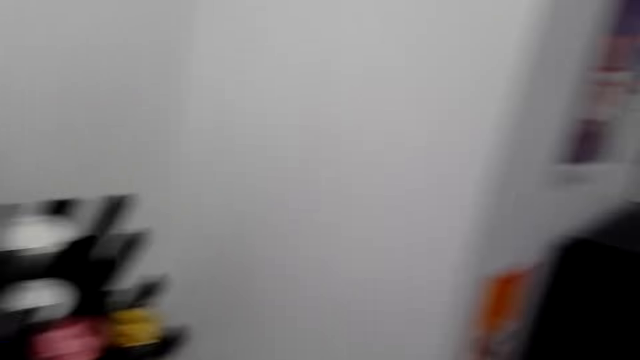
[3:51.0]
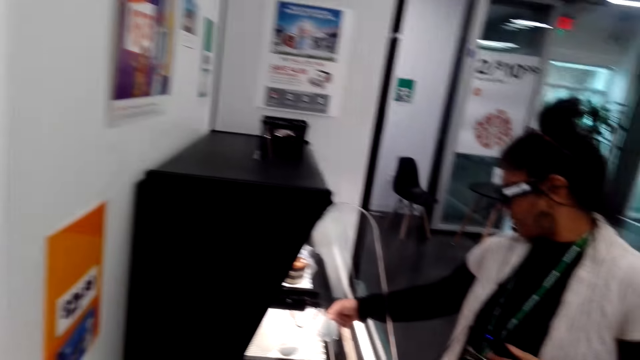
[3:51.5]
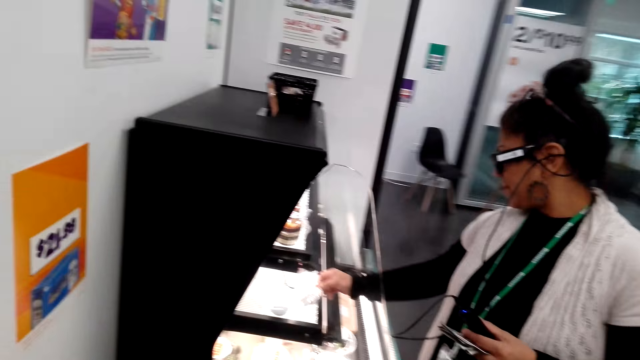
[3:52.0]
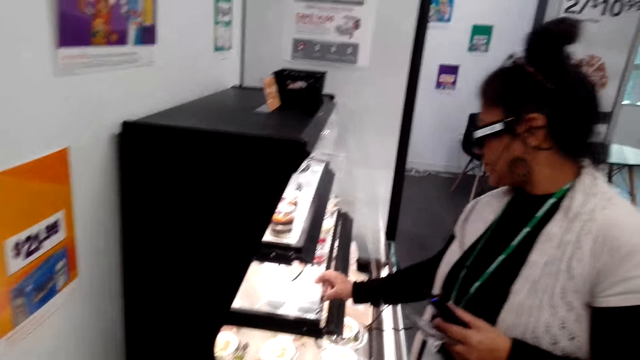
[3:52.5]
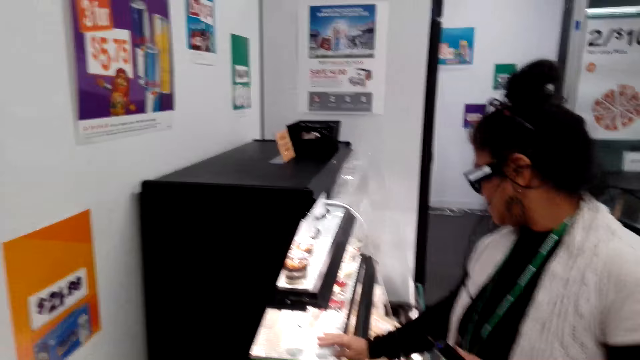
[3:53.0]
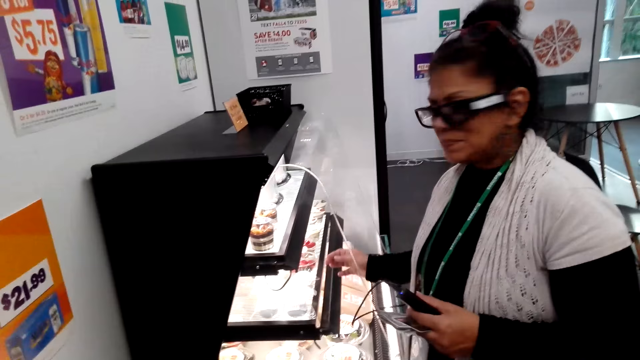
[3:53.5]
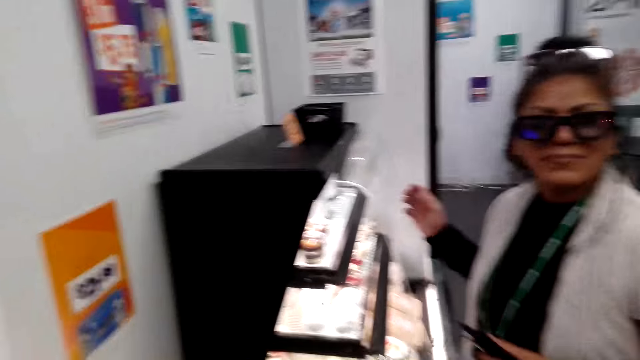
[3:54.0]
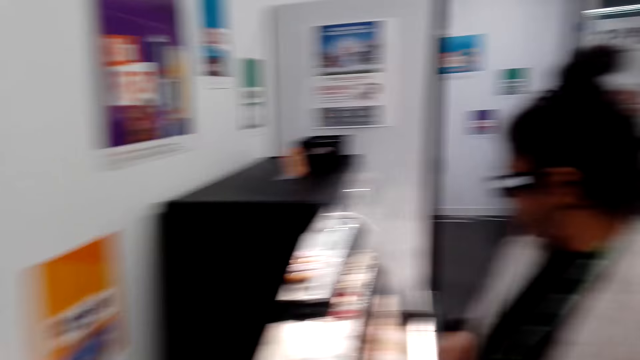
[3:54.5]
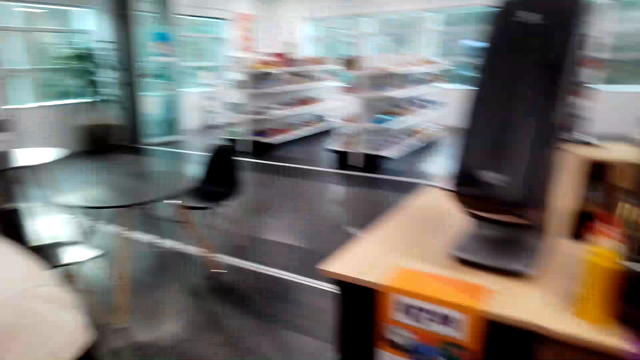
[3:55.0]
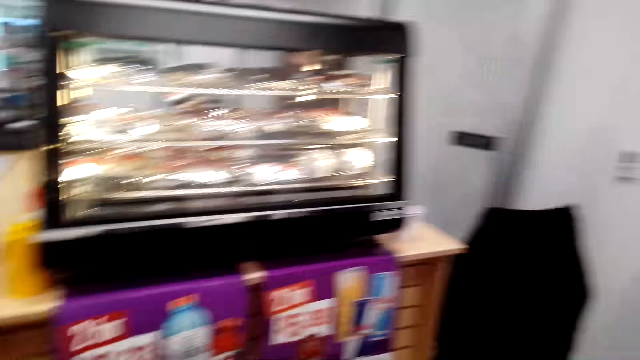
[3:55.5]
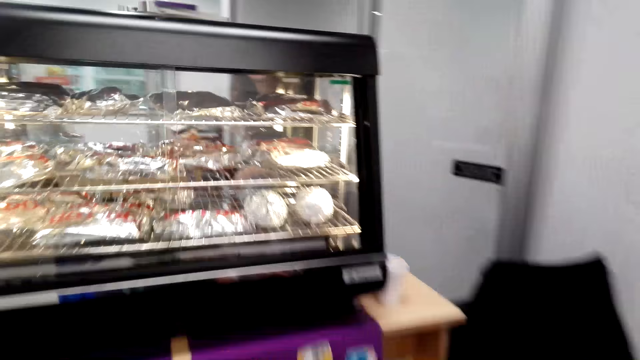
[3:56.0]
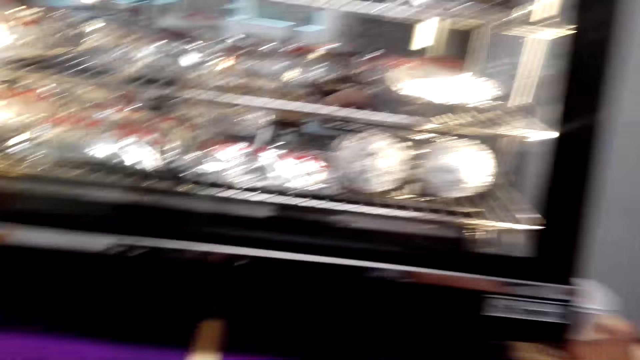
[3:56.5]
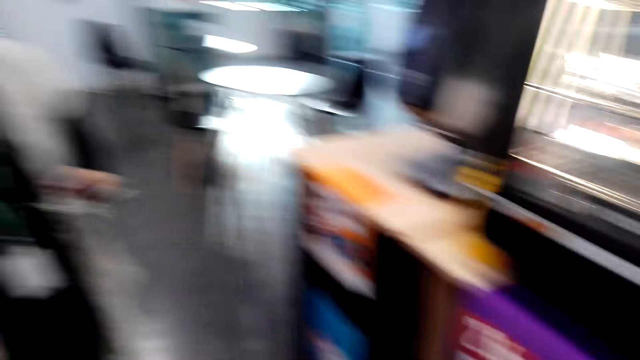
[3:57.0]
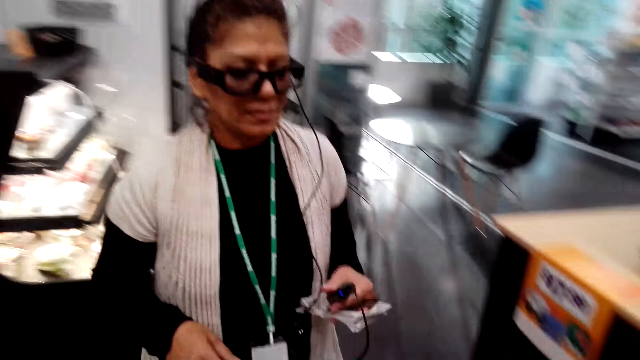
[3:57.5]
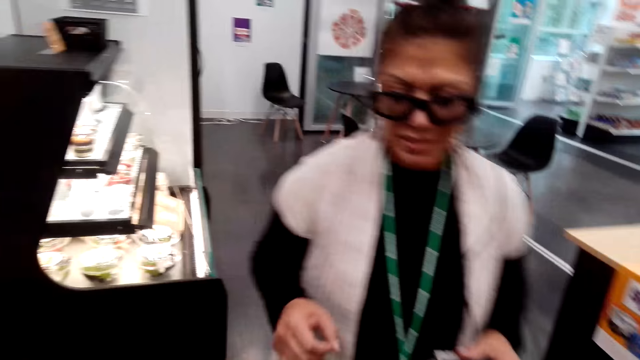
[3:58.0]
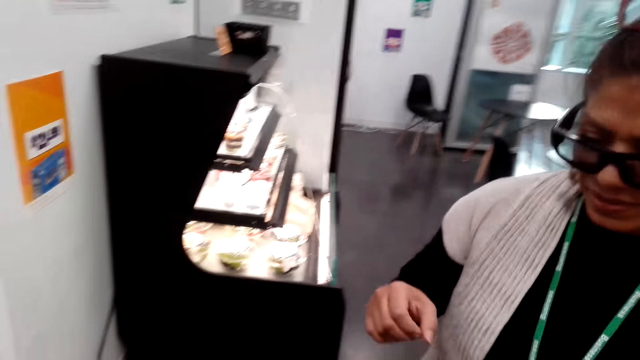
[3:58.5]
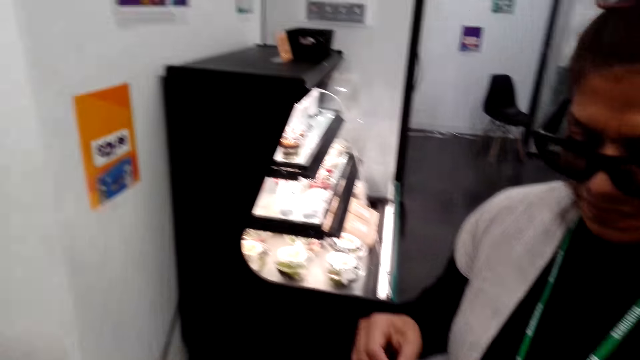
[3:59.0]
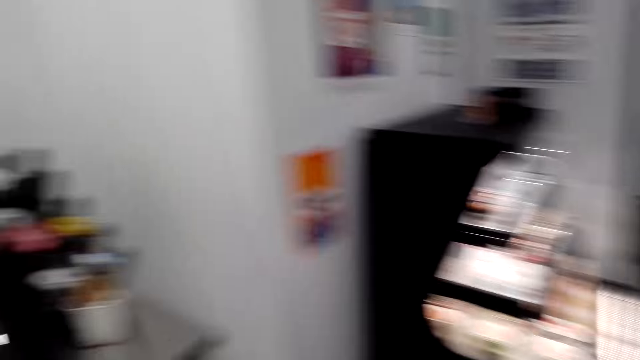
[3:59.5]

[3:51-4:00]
The camera wearer looks around. They look around the grocery store.

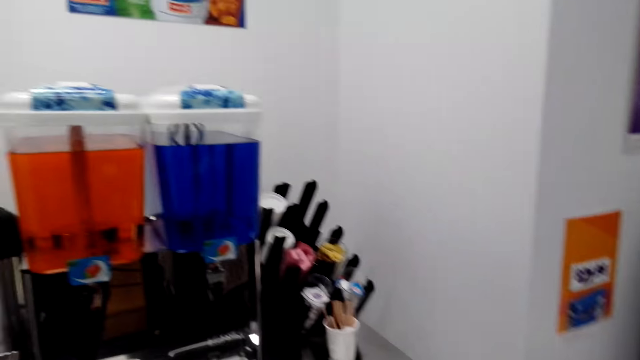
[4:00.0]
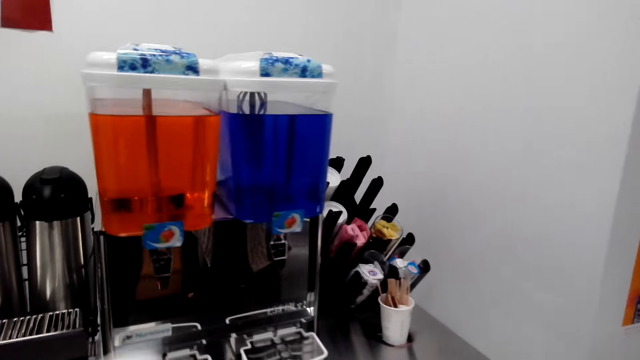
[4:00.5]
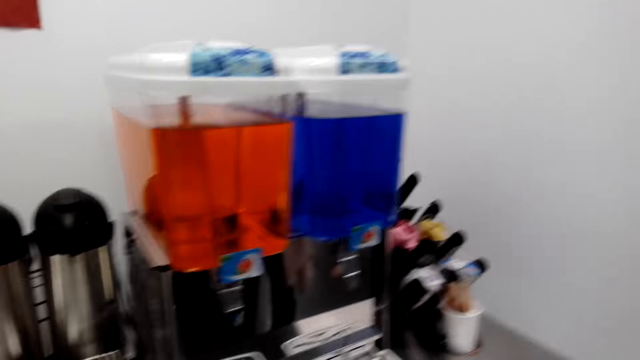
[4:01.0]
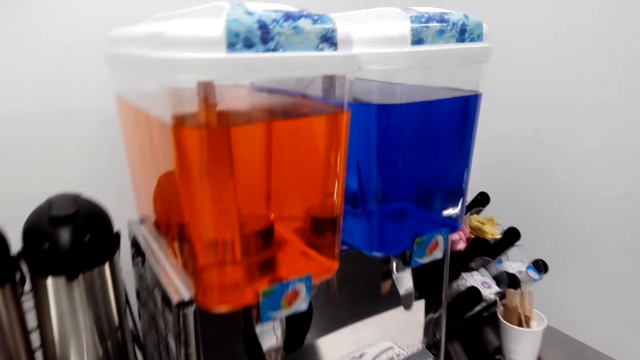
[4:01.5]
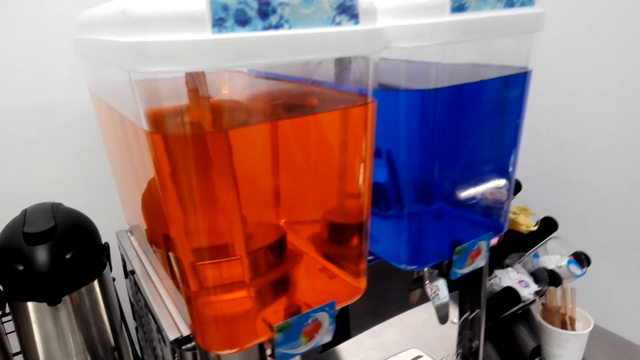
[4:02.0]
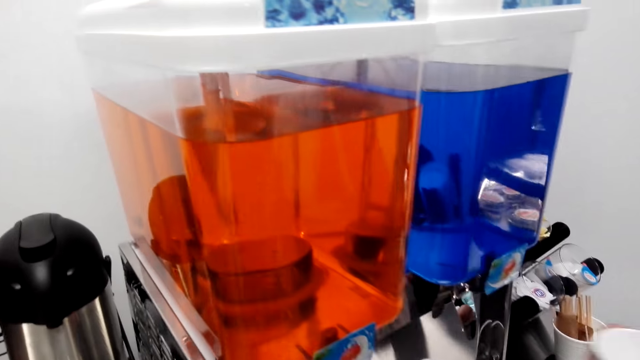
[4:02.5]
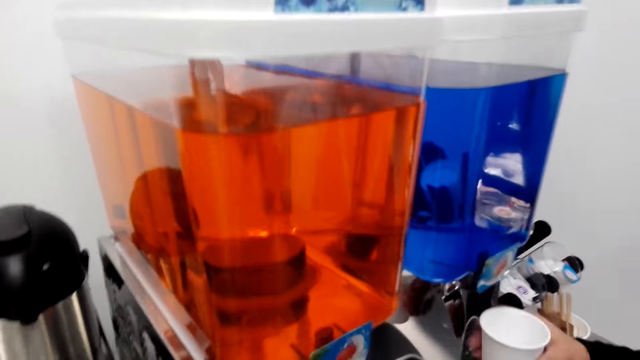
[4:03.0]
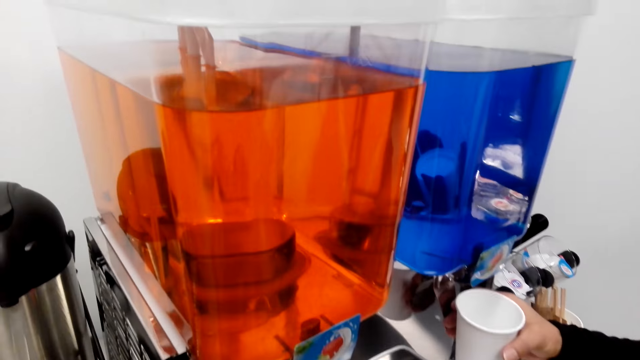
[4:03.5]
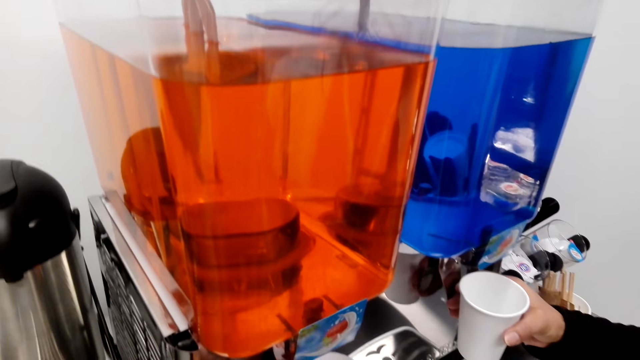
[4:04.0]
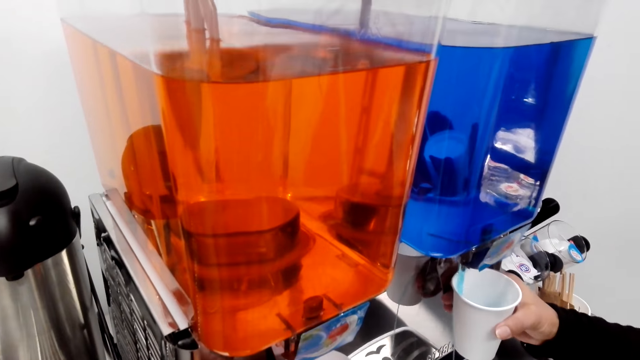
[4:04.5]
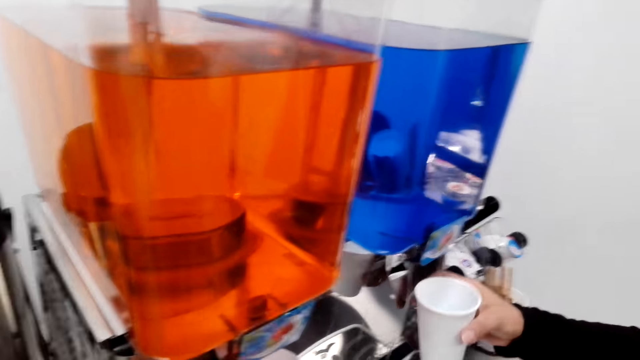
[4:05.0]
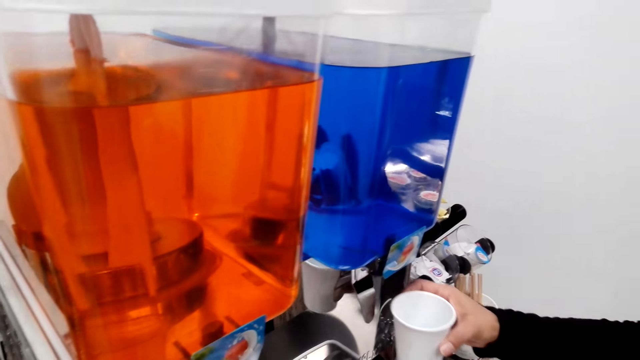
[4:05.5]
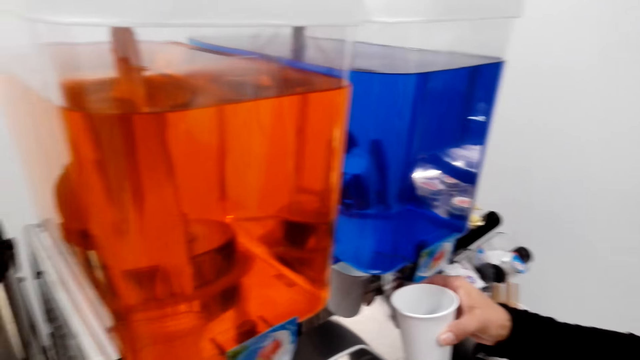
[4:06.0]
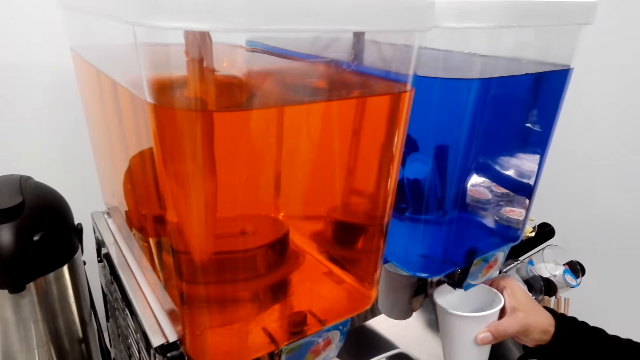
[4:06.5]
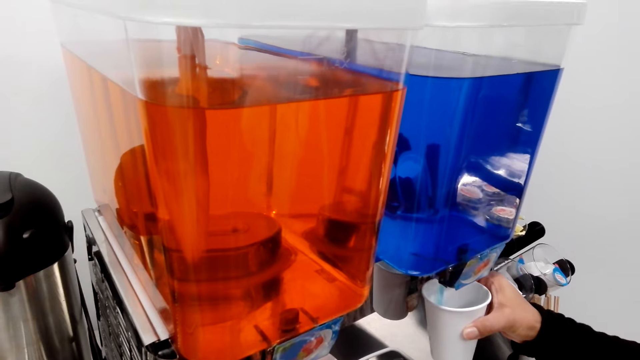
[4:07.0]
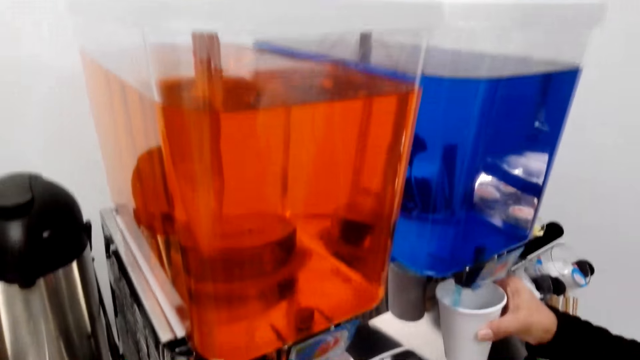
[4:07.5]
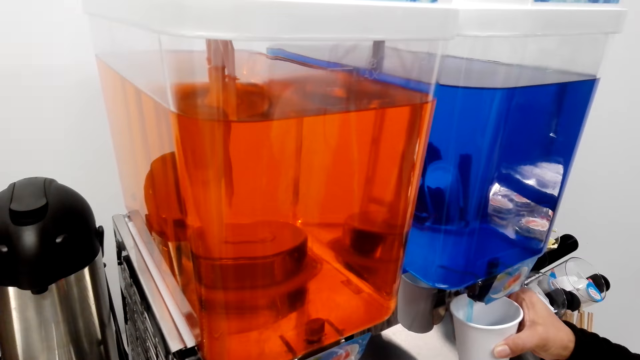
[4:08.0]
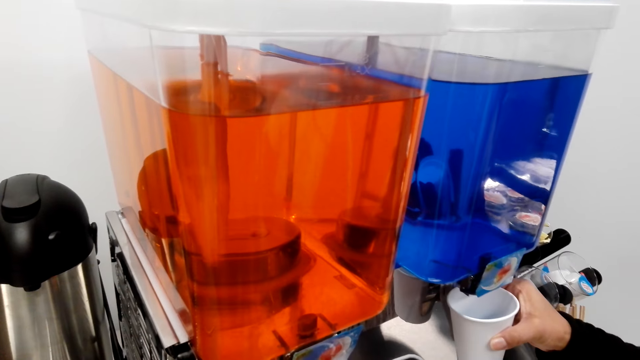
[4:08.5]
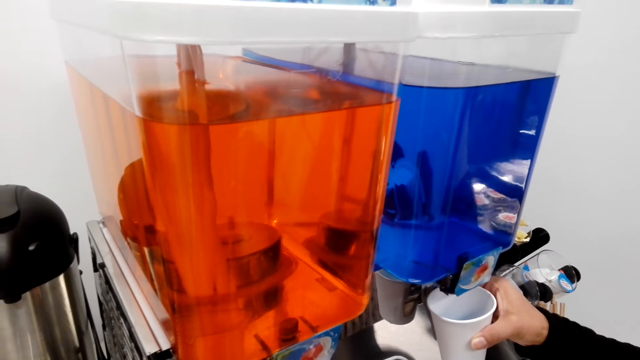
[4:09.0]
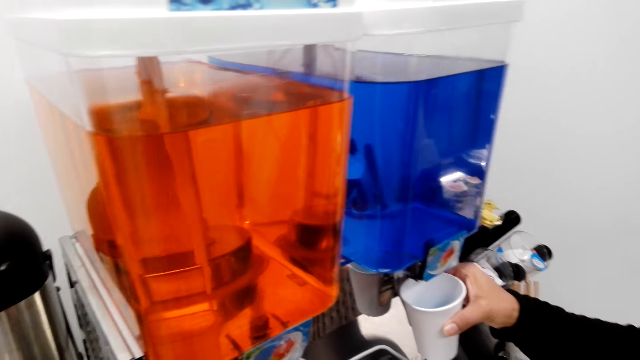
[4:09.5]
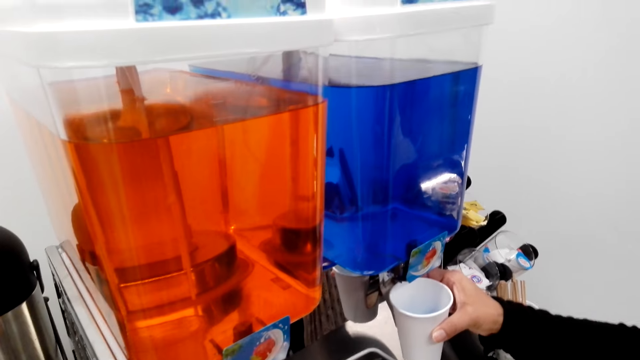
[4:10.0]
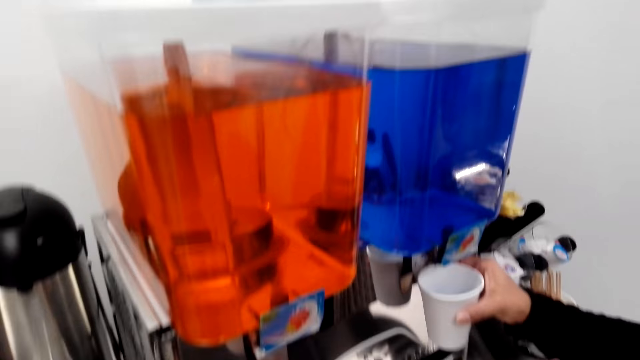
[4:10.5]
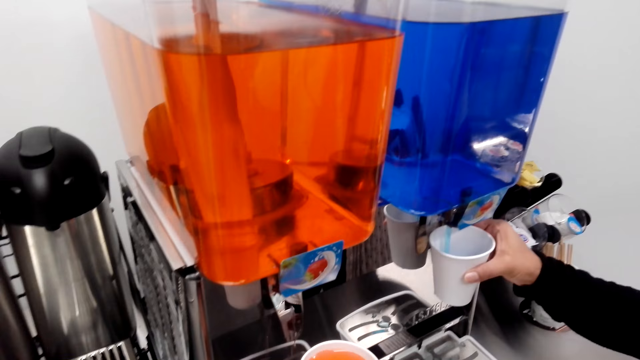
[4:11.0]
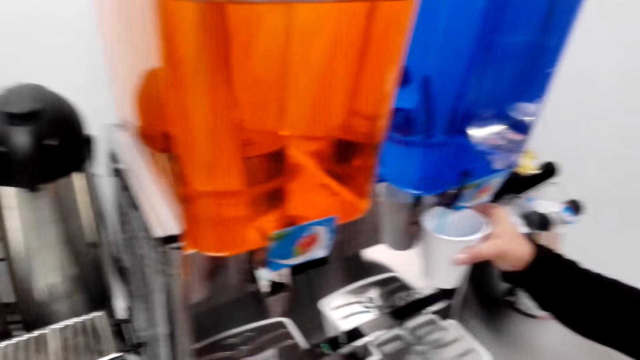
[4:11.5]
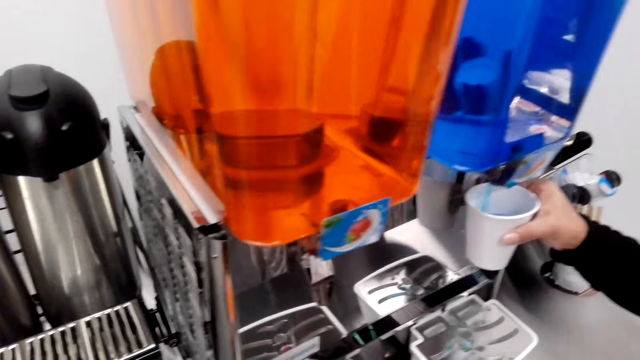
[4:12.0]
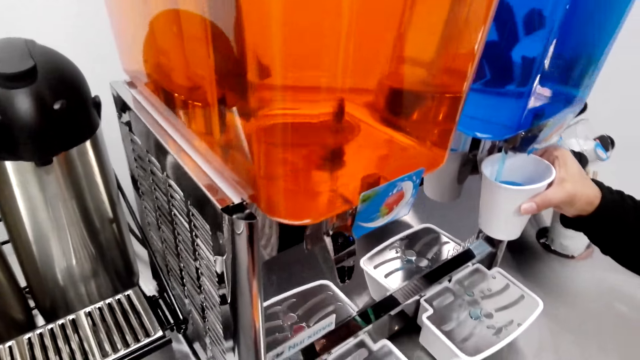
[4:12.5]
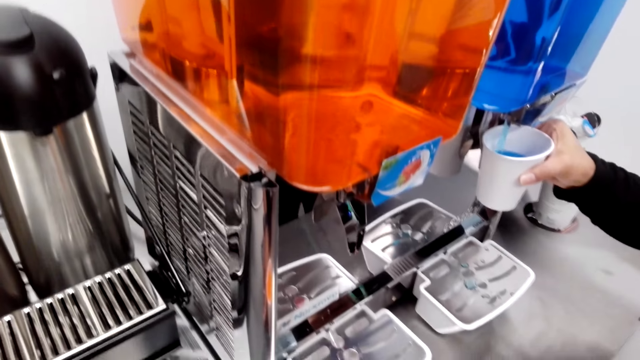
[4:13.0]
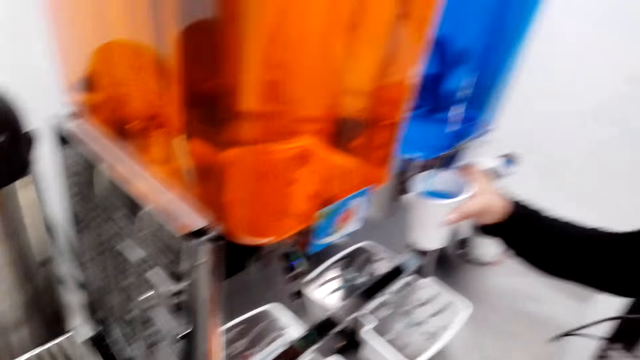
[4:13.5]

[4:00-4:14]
The camera wearer picks up the lid from the table. They operate the blender. A person pours water from the dispenser. The camera wearer looks around.
